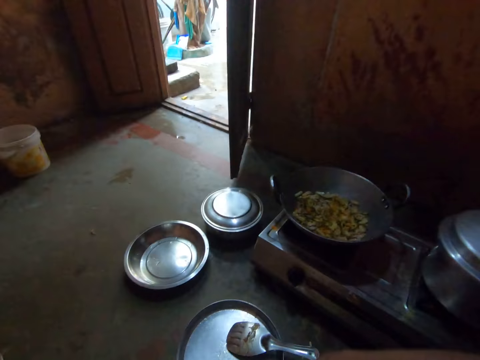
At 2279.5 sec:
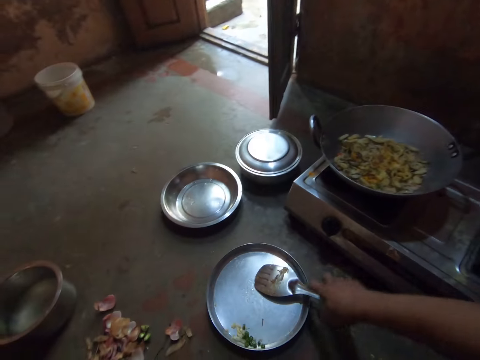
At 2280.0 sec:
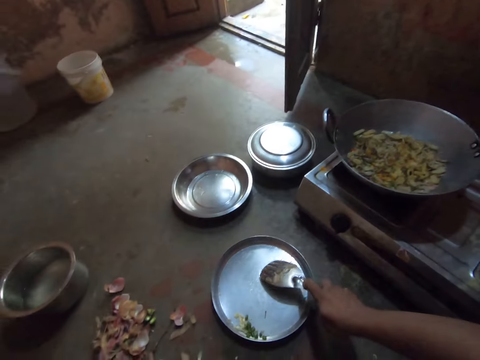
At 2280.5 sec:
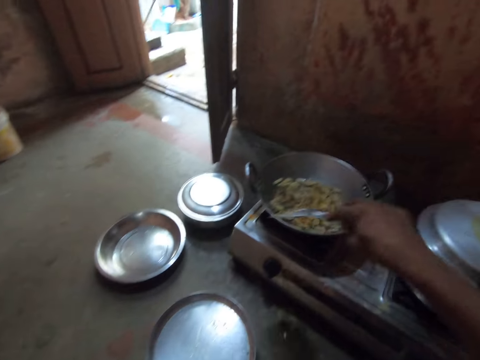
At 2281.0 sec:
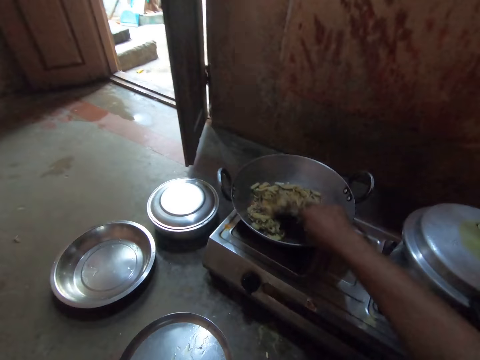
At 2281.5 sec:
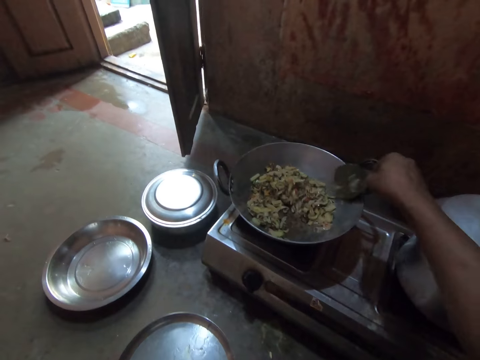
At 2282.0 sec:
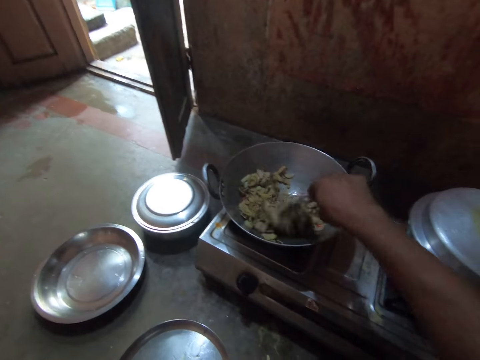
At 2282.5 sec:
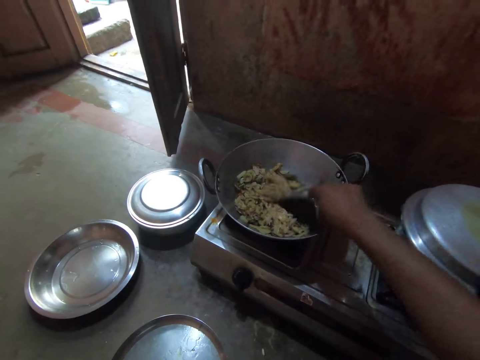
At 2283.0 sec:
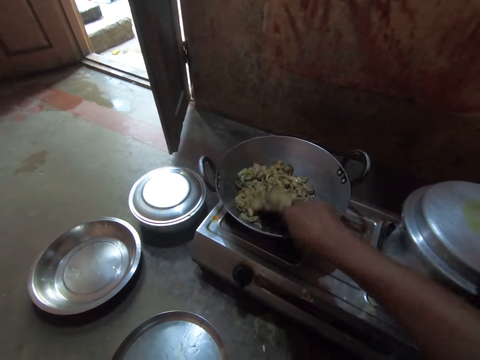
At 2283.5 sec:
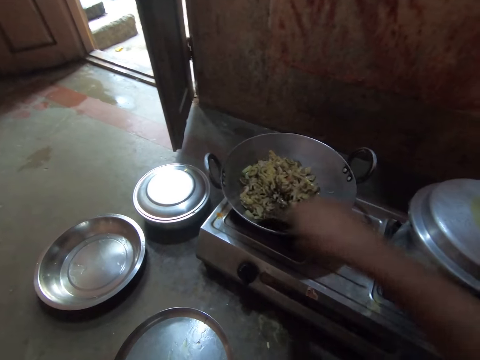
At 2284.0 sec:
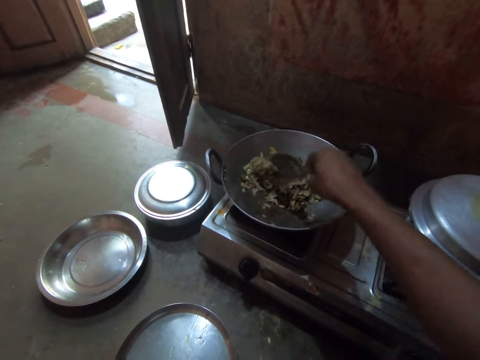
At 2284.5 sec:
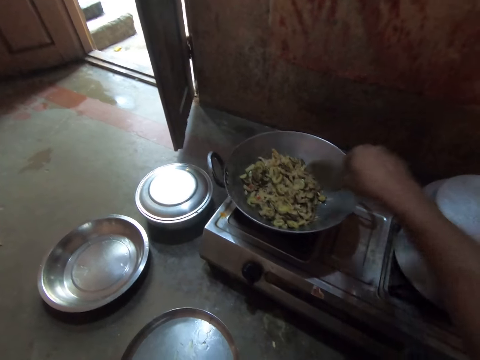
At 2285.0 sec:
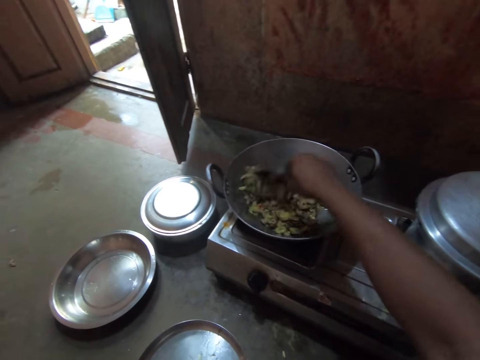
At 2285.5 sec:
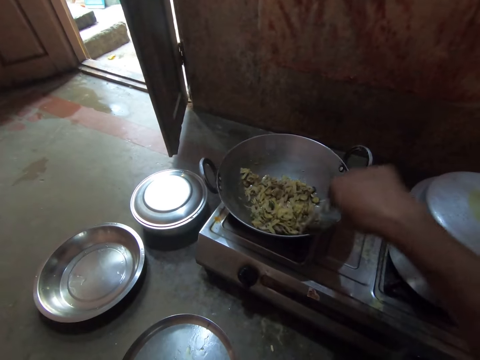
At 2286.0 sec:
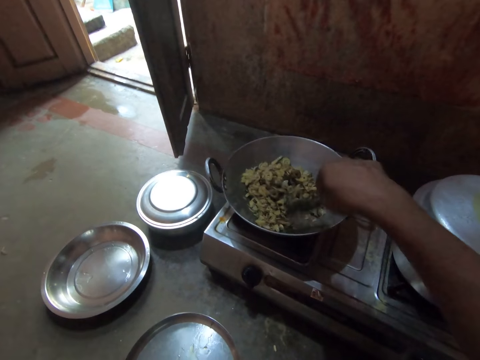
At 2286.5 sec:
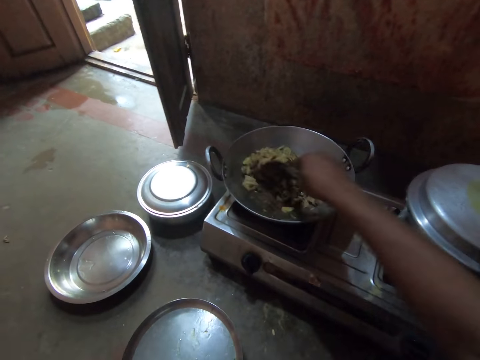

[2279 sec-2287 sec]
The camera wearer picks up the steel flat cooking spoon. They stir all the vegetables in the deep frying pan with the spoon.

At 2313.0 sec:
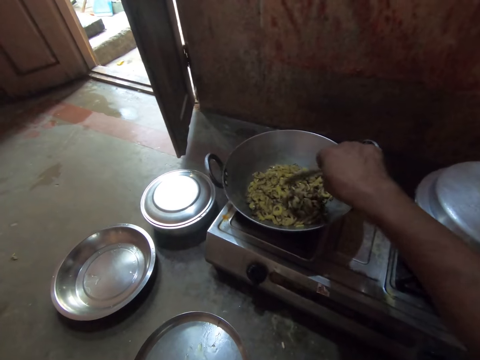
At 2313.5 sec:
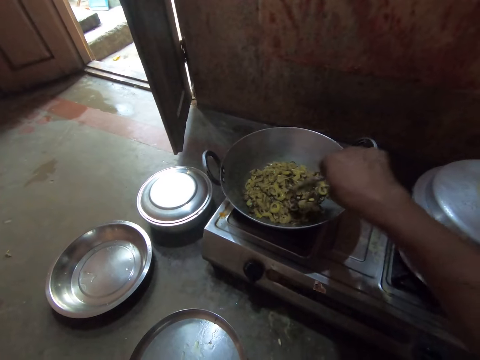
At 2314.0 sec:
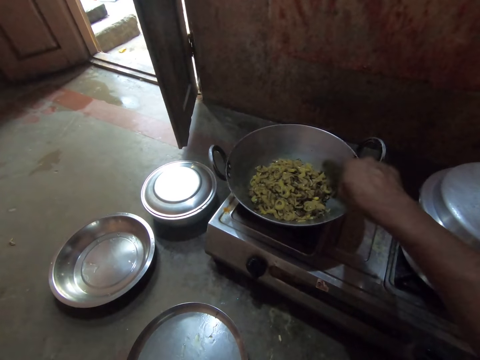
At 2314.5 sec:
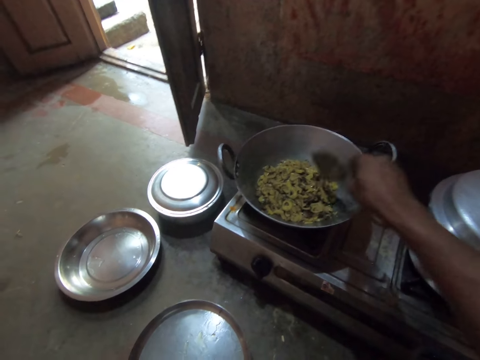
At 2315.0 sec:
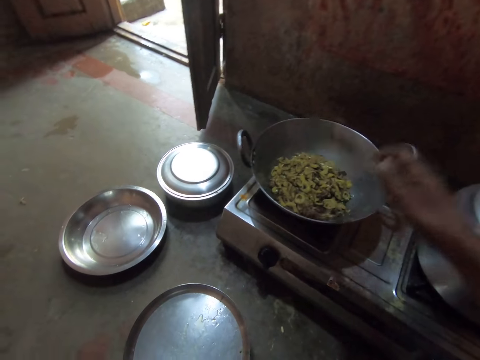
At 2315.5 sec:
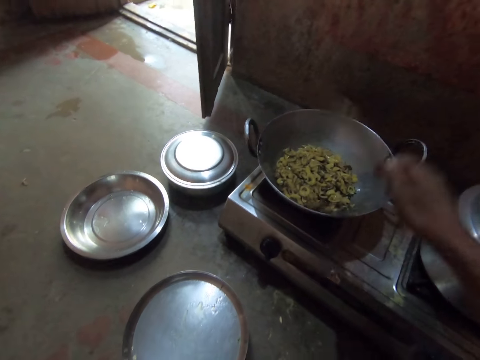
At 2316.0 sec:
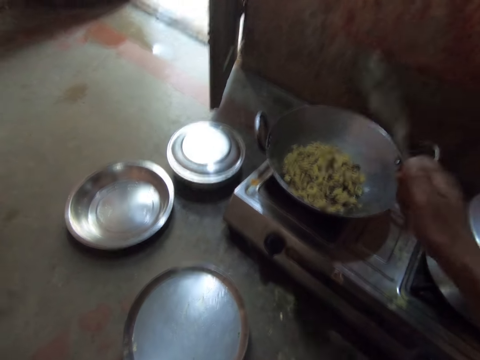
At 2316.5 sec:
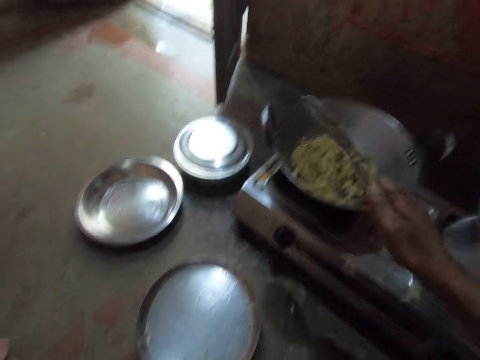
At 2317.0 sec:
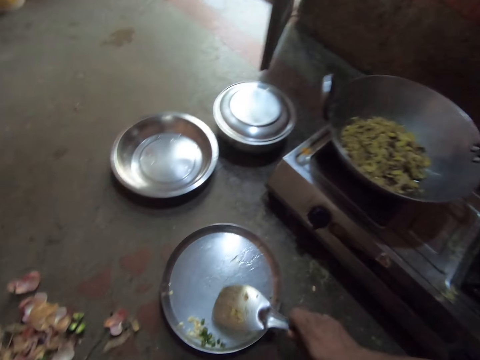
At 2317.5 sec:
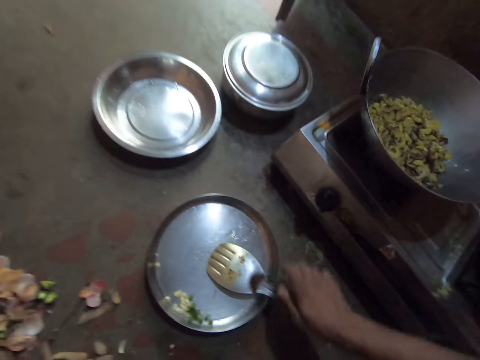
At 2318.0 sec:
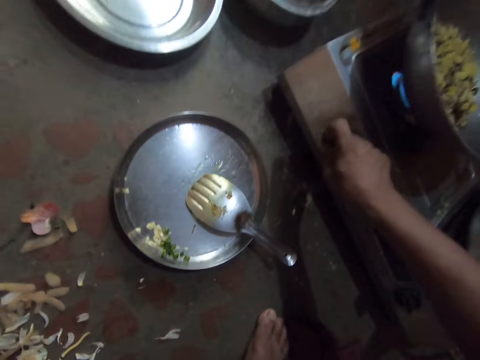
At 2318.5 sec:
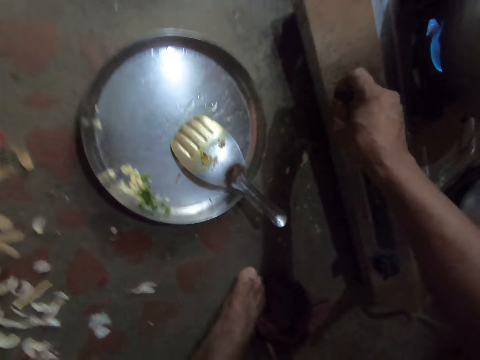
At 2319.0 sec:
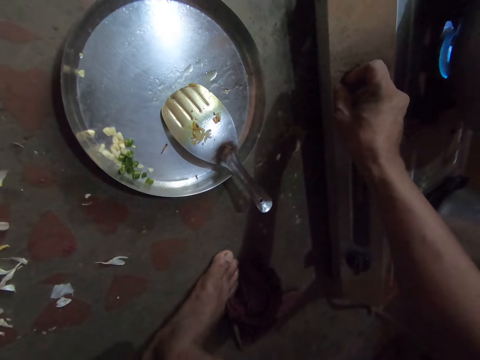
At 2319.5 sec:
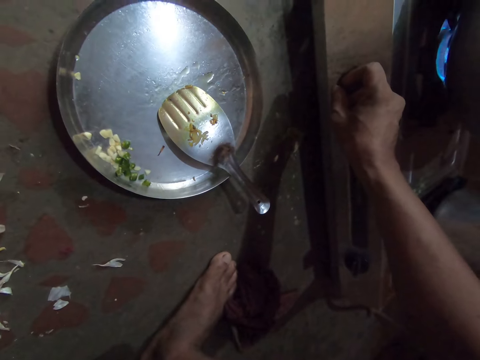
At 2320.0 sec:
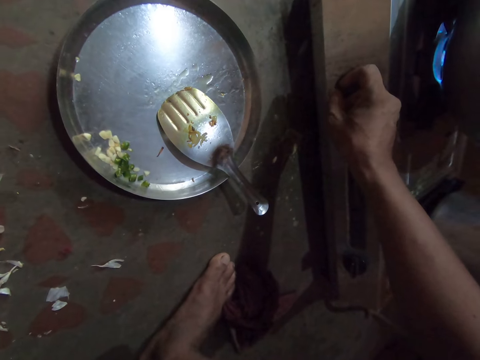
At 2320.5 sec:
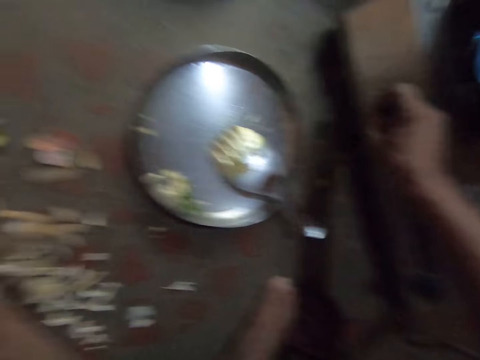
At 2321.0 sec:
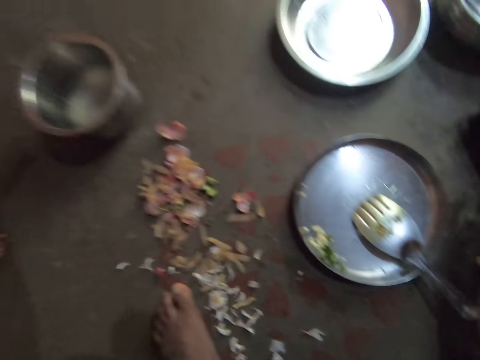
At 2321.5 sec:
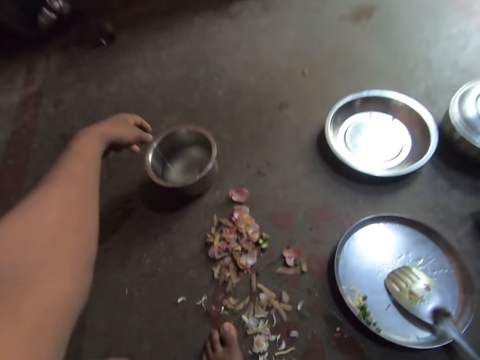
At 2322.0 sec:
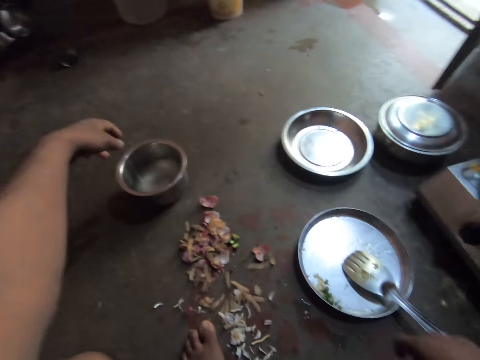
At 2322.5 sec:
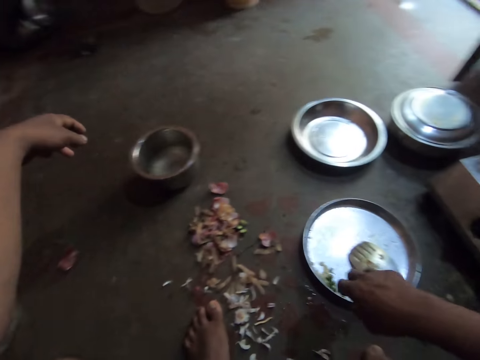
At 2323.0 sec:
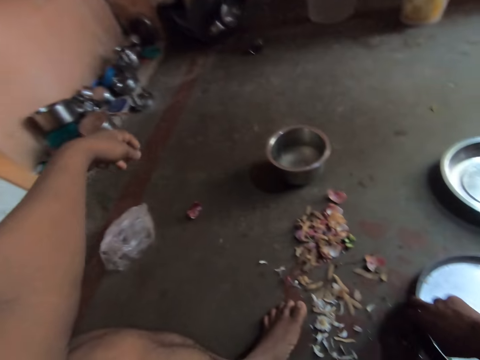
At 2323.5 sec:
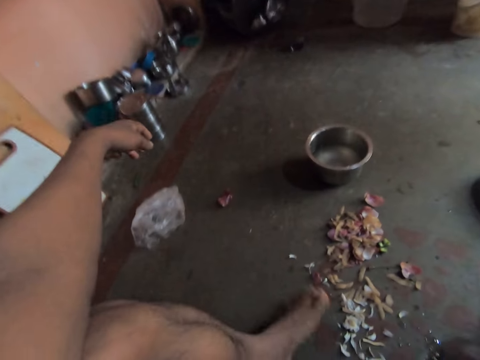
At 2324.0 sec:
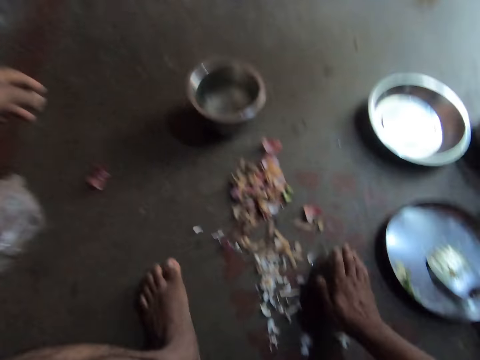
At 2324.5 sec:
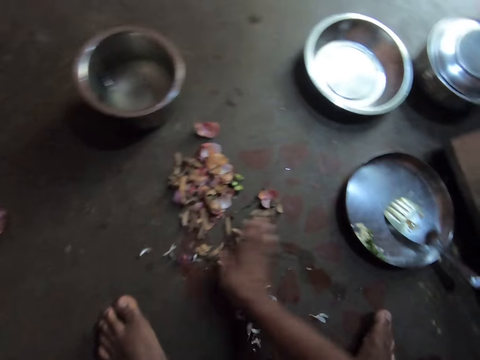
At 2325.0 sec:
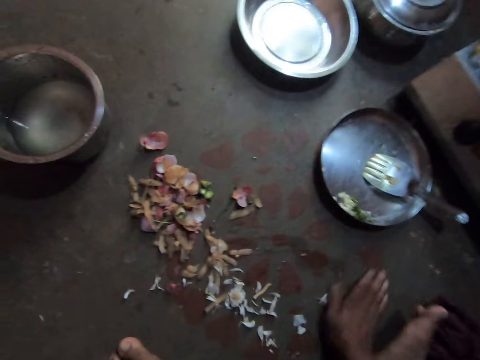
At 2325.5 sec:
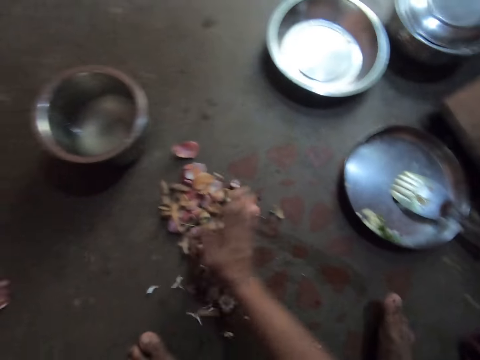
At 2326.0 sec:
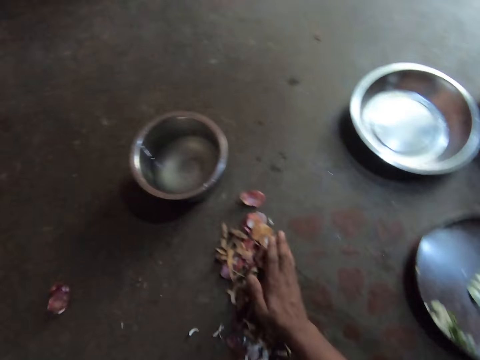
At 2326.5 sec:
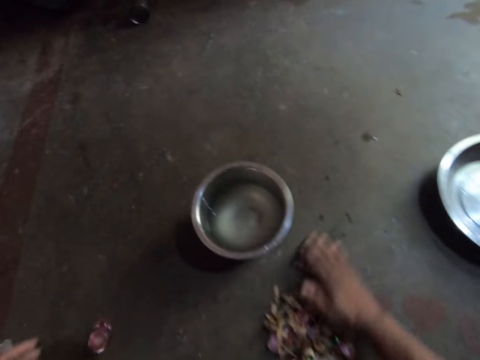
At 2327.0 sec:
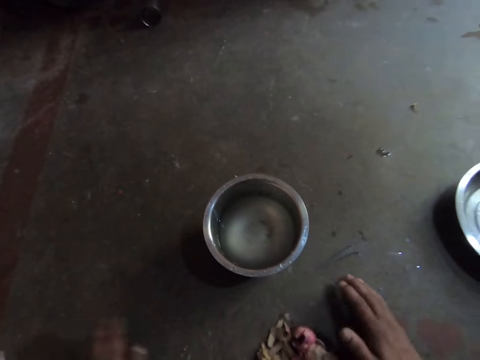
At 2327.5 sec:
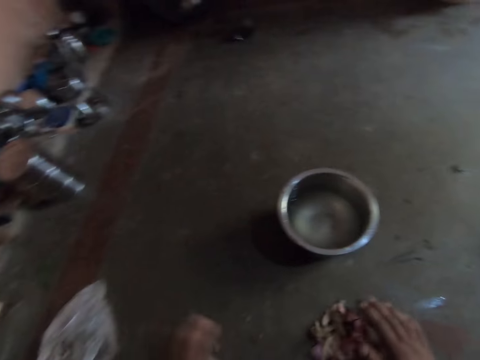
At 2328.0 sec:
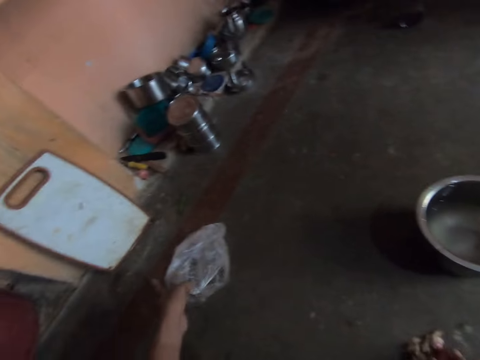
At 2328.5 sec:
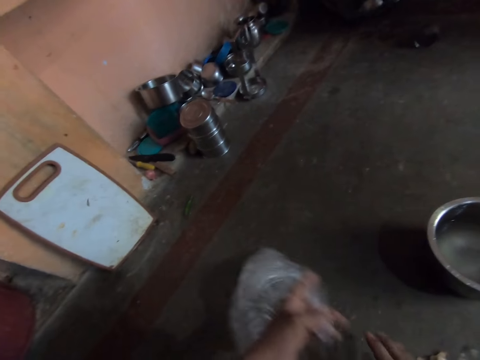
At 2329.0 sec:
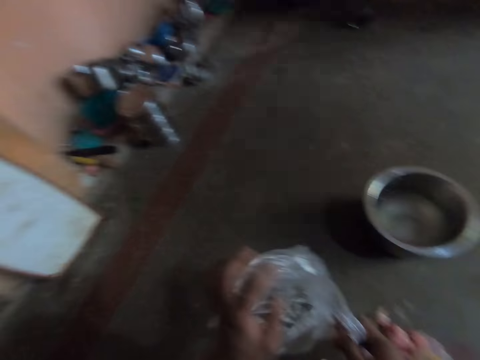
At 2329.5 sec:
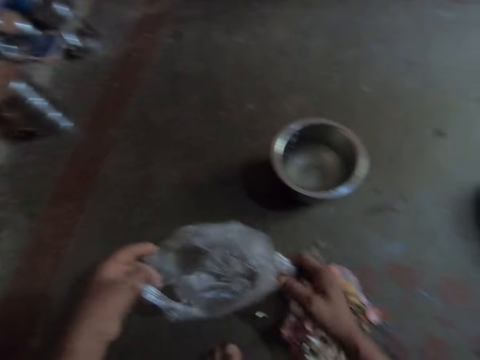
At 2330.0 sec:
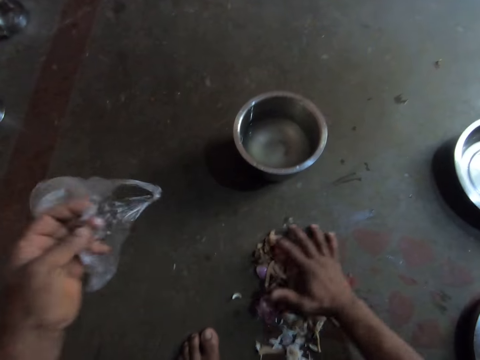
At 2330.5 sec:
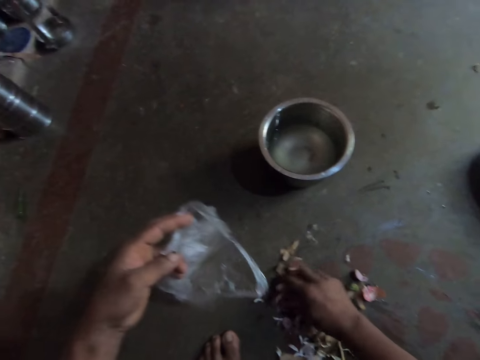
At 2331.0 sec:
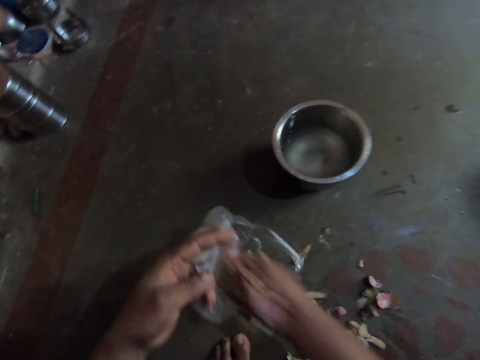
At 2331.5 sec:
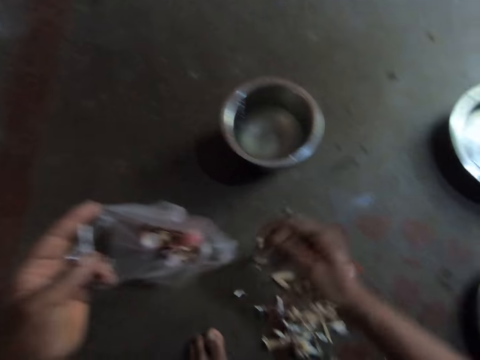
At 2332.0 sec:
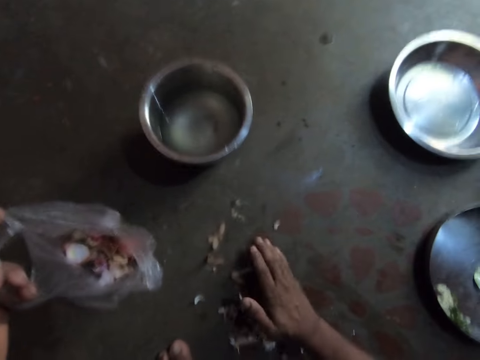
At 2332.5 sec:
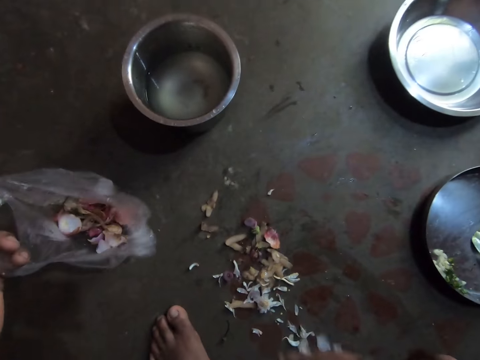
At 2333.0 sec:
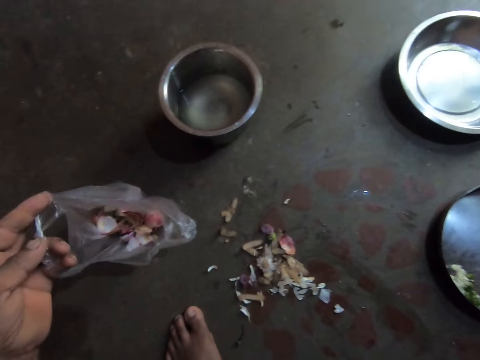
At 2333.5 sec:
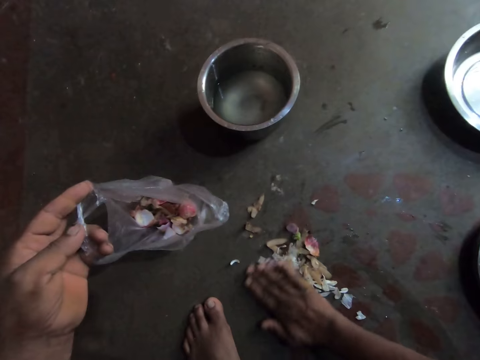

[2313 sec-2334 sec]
The camera wearer shakes the spoon. He places the steel flat cooking spoon on the round tray. He turns the knob on the gas cooker. He stares at the floor. He pushes the round tray towards the gas cooker. He gathers the peels together with his hands. He picks up the paper bag or nylon bag. He picks up the peels. He places the peels in the paper bag. He gathers the peels together with his hand.
